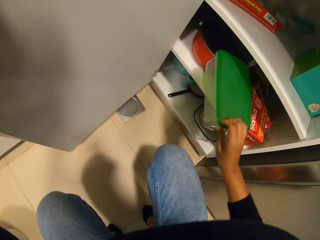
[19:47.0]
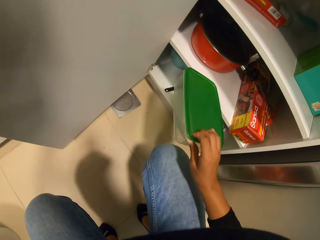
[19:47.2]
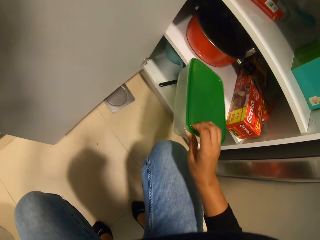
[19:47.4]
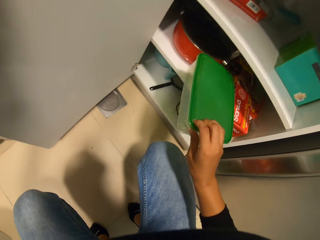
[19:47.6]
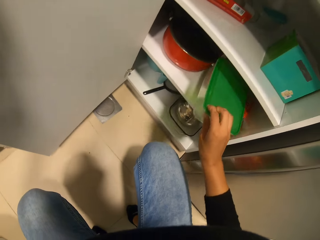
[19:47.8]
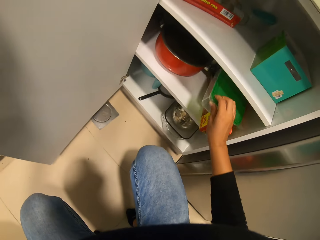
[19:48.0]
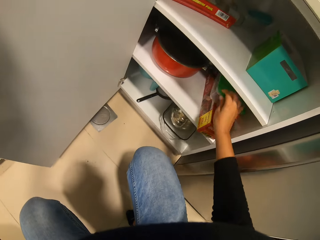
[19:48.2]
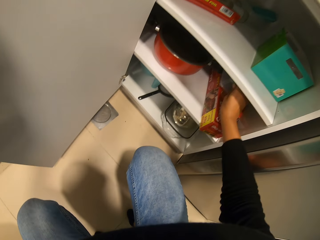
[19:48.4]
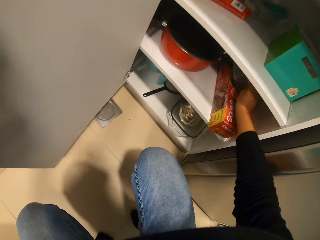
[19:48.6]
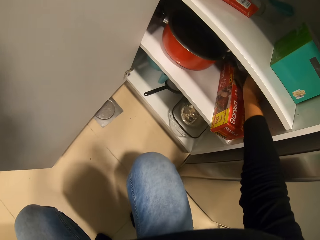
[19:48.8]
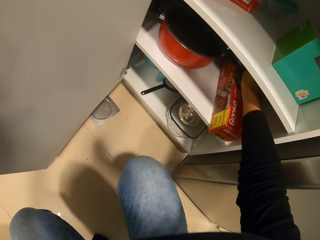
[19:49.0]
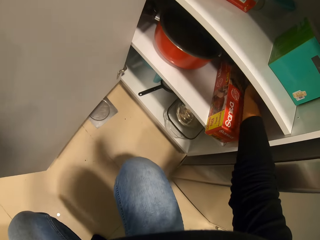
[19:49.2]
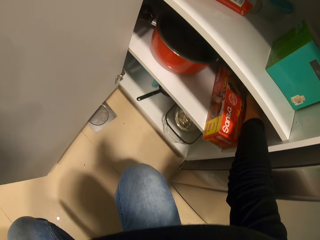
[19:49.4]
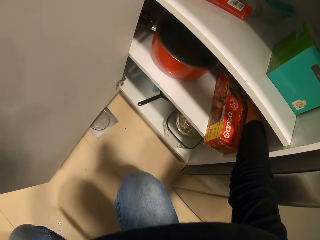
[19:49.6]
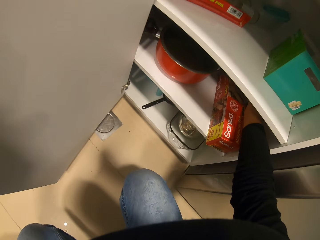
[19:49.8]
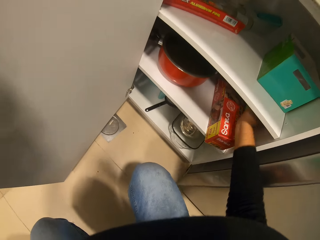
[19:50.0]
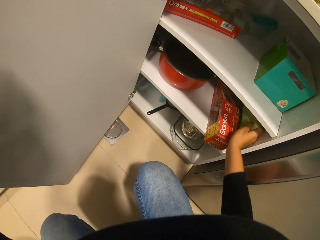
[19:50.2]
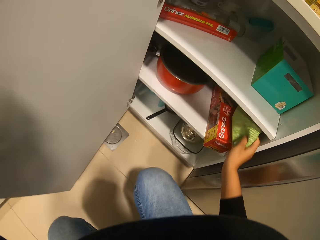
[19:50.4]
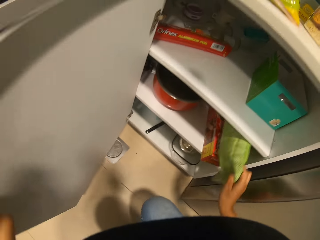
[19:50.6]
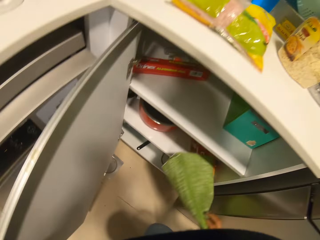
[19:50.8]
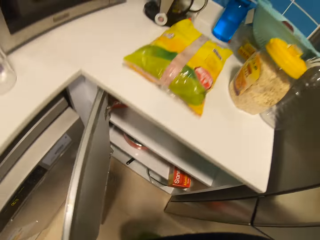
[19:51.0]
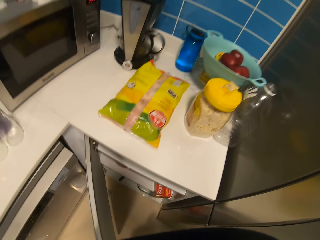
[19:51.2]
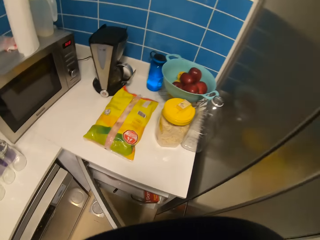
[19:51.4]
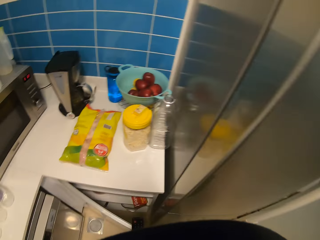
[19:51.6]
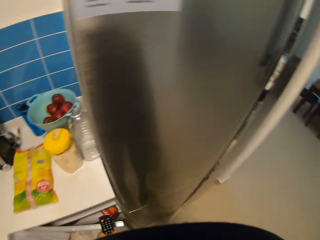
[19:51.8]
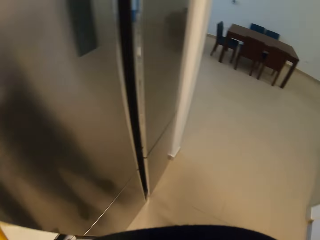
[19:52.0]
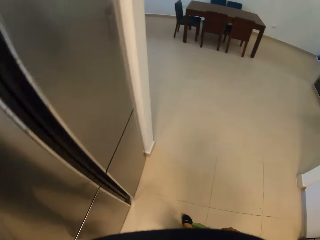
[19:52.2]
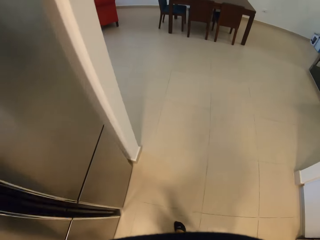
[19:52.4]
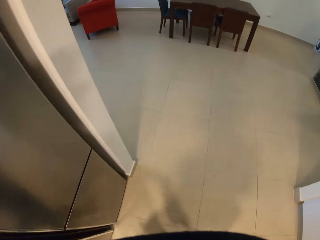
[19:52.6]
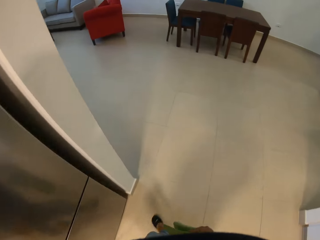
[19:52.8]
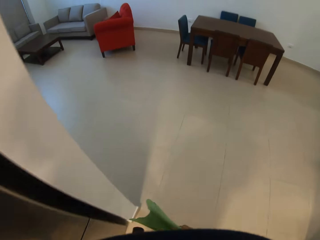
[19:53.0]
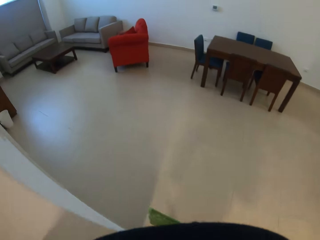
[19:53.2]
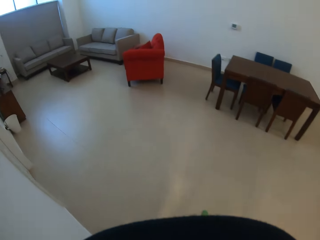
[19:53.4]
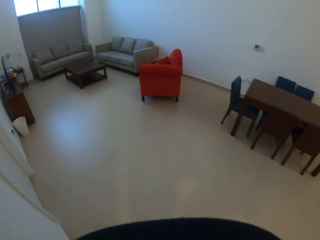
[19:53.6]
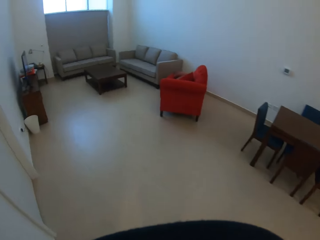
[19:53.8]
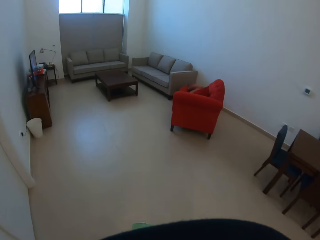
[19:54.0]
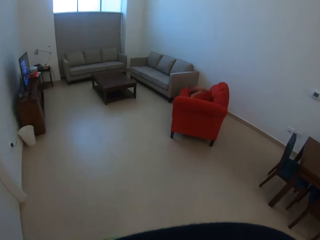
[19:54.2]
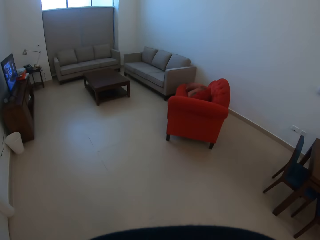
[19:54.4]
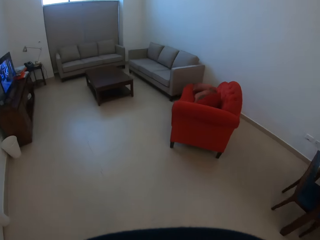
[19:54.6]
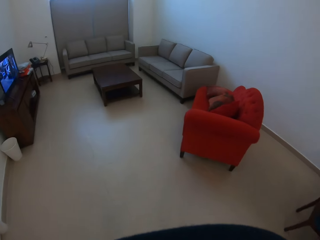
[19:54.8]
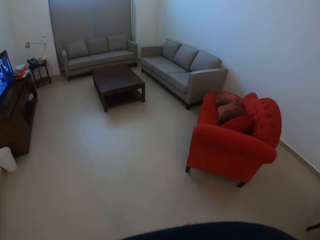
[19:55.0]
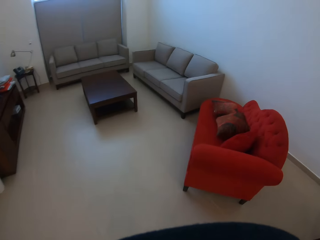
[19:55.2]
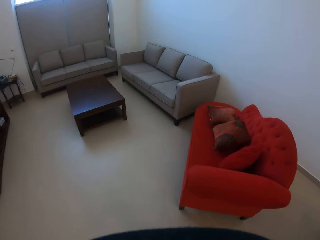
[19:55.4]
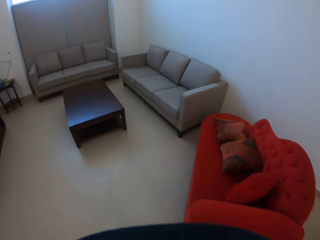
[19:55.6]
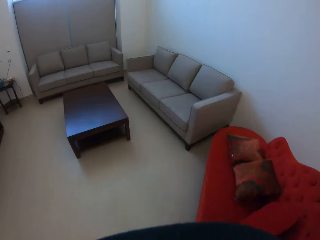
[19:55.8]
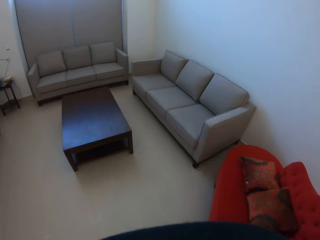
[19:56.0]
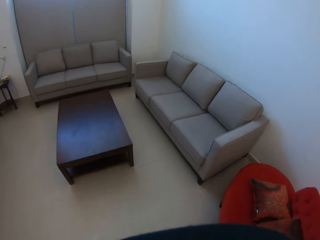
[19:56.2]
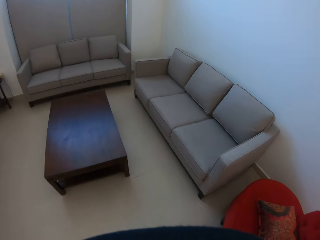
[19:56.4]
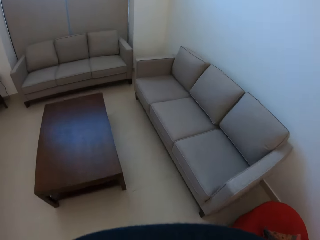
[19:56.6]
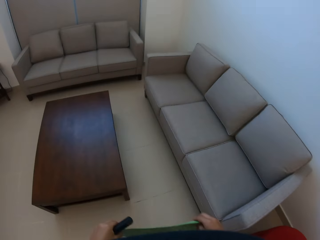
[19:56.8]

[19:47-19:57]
The camera wearer moves a plastic tin in a cabinet. They pick up a table mat in the cabinet. They close the cabinet. They walk in a kitchen.

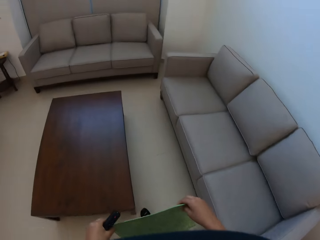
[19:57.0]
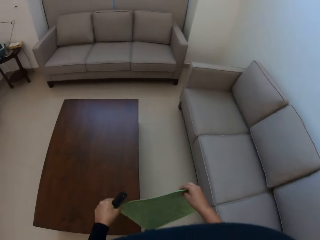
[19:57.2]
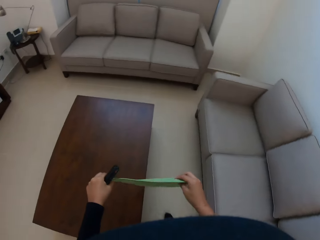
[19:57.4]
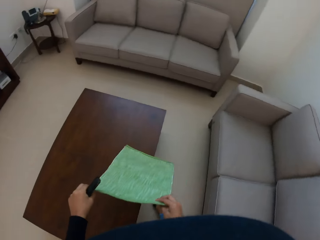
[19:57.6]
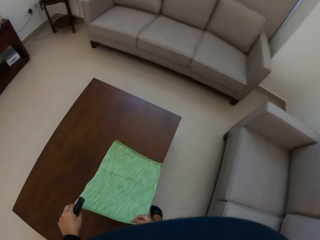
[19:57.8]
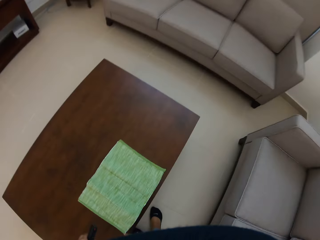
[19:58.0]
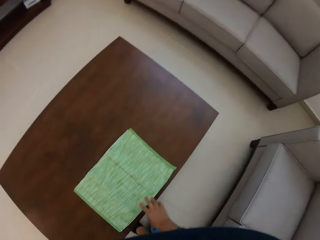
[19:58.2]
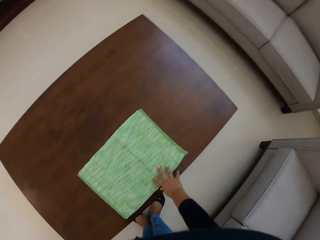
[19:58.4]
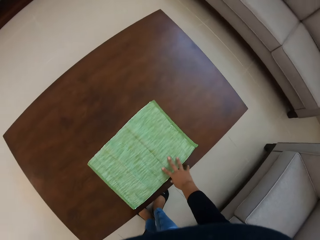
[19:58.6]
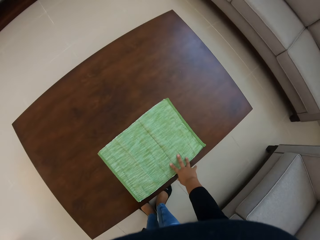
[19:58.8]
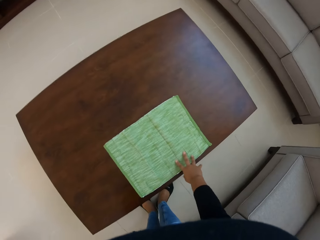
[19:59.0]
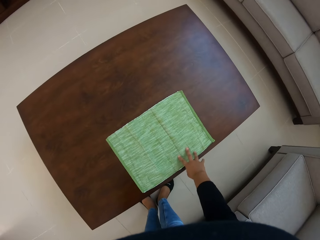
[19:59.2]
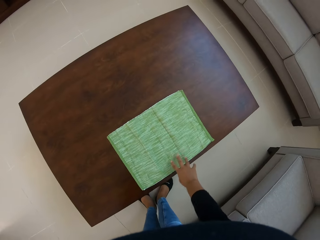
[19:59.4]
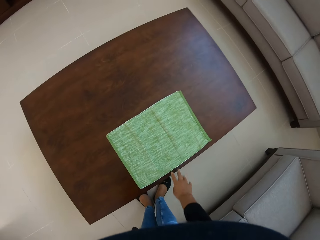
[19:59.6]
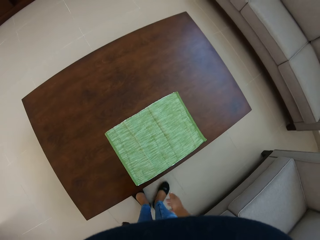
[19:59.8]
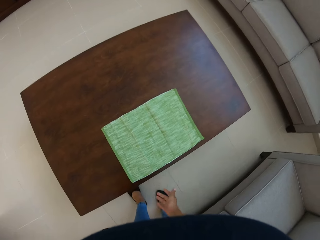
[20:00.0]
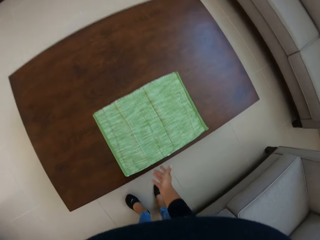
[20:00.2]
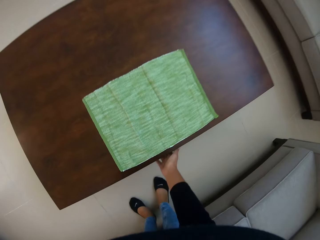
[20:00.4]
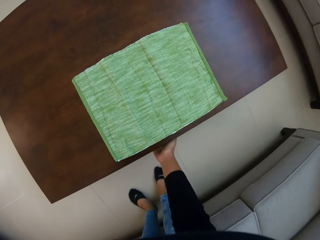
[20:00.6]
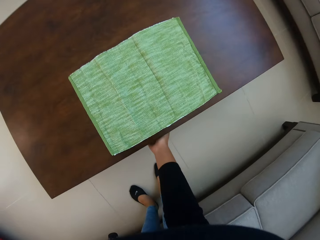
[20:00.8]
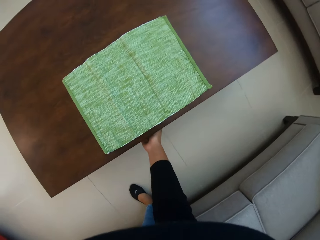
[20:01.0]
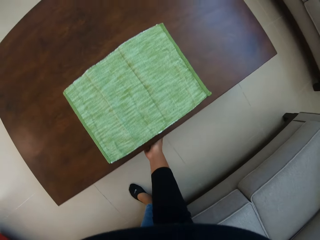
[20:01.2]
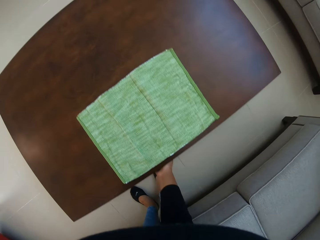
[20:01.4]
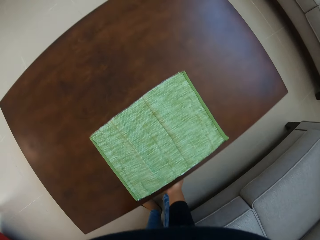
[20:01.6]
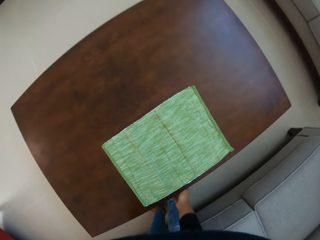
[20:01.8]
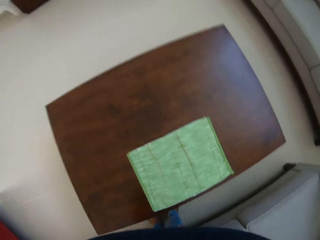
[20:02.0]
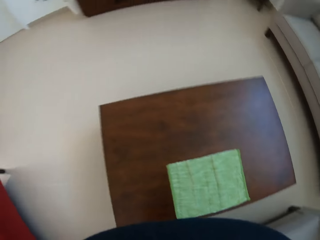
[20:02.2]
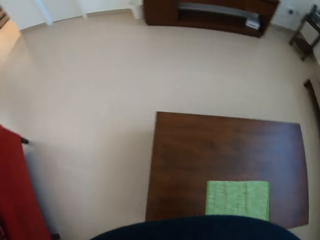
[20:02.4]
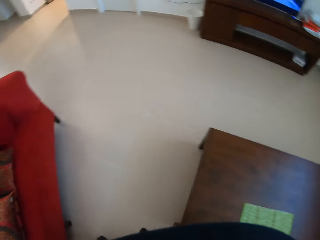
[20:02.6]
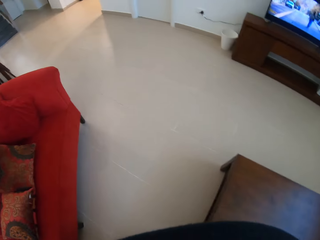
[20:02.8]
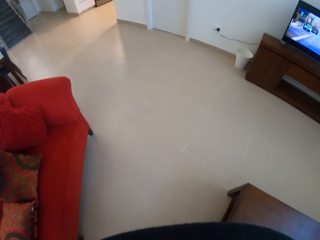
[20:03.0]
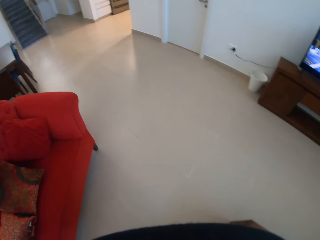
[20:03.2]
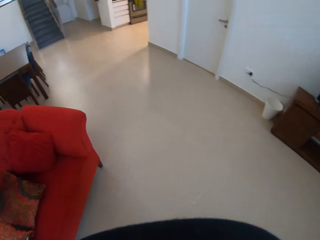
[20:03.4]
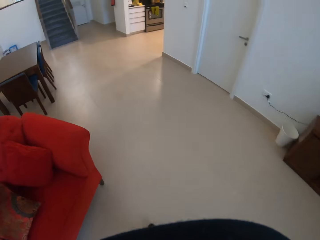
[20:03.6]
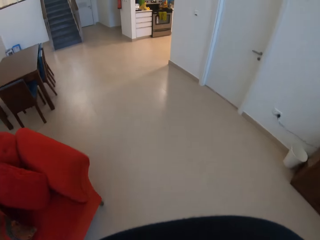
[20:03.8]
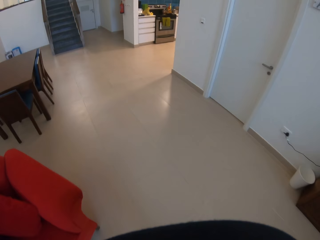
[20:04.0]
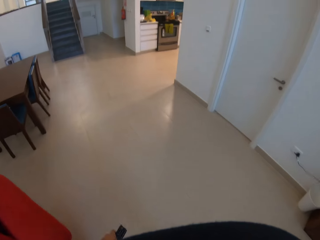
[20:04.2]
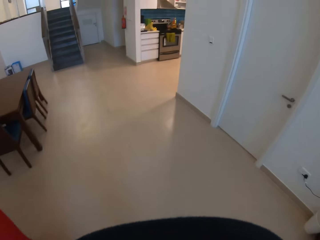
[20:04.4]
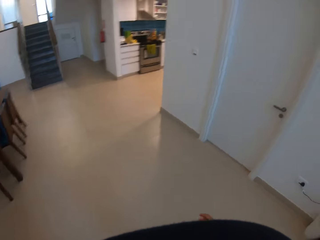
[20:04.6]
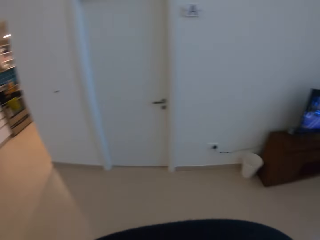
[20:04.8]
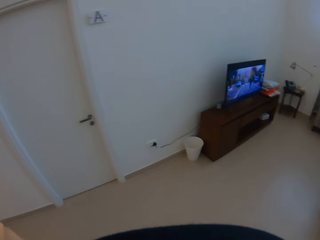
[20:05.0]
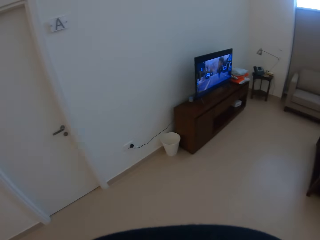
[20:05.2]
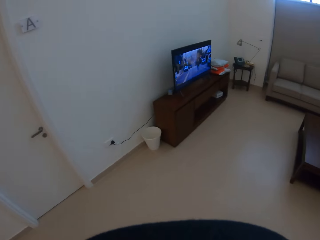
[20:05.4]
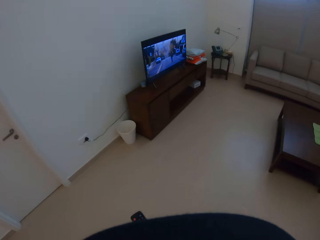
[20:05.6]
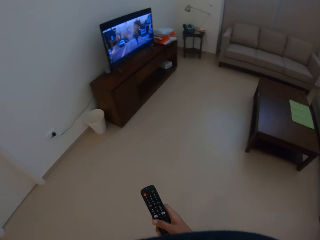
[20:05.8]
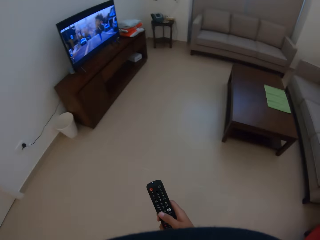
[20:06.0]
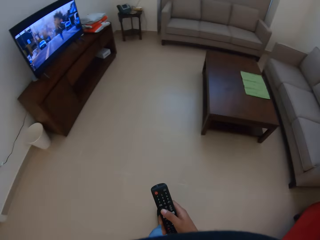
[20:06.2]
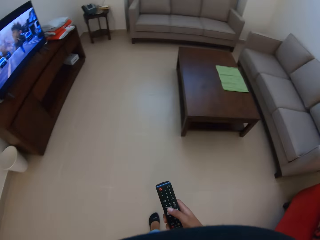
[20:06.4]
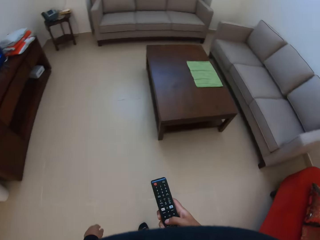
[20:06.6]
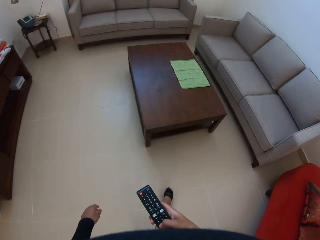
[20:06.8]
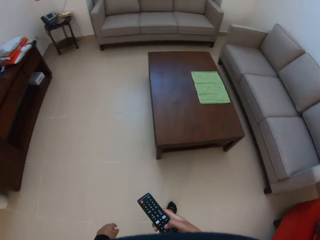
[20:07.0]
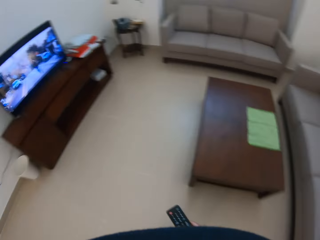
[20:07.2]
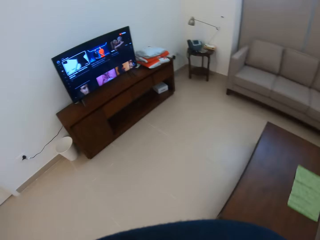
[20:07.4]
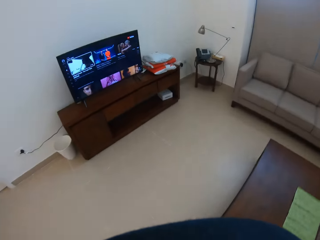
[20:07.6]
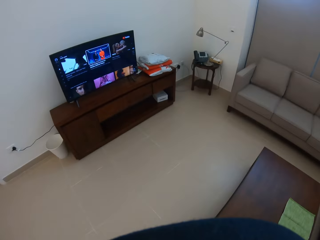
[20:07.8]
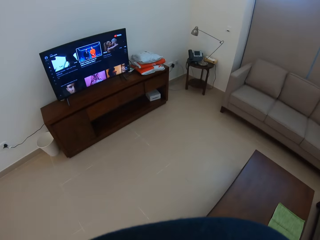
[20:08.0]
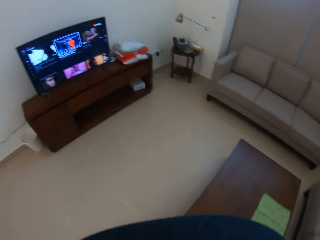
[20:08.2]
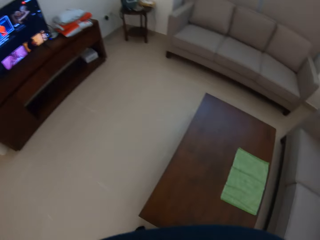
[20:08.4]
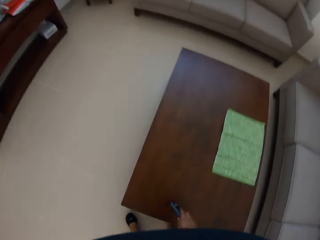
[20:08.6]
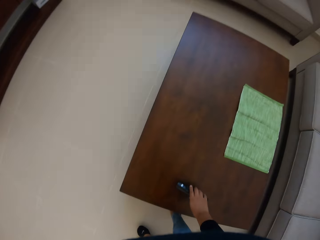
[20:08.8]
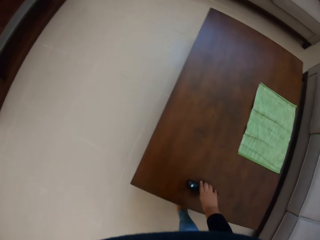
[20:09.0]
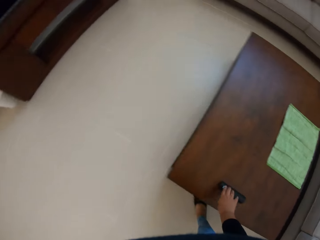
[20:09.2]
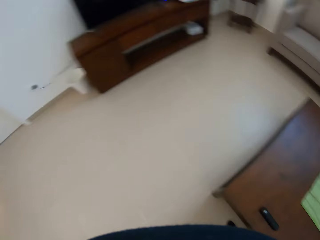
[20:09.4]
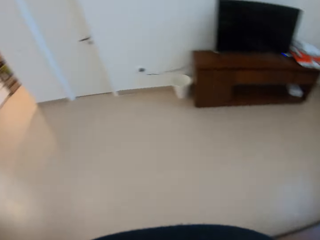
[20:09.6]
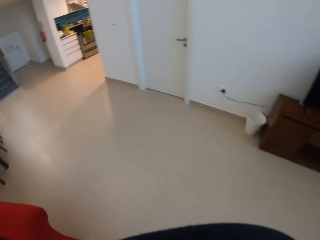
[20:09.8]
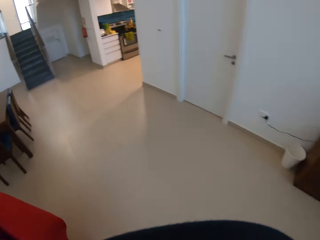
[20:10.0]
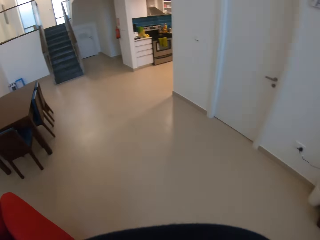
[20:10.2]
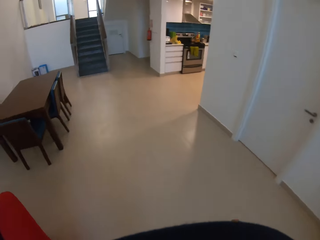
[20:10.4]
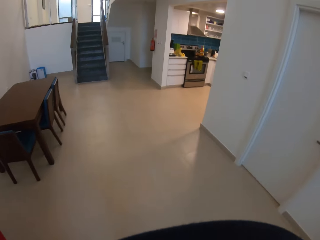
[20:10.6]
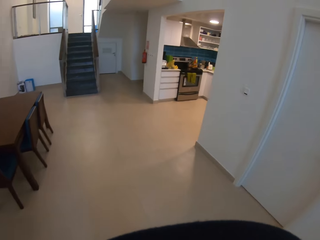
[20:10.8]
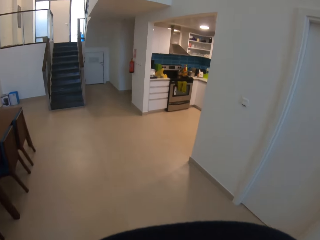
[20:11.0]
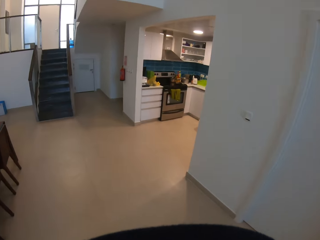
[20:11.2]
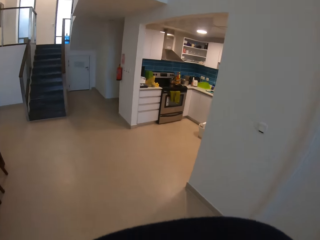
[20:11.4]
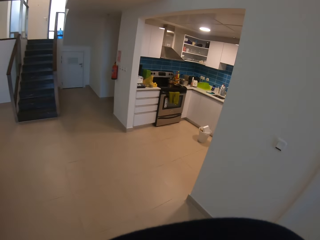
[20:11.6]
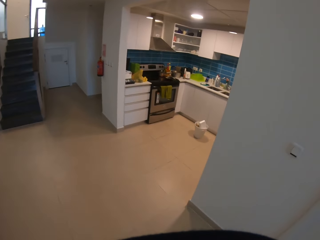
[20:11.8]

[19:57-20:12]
The camera wearer spreads a table mat on the table. They drag the table on the floor. They walk in a room. They dial a remote. They put the remote on a table. They walk in the room.
